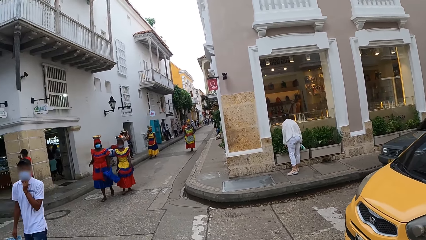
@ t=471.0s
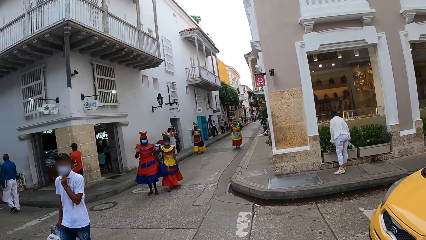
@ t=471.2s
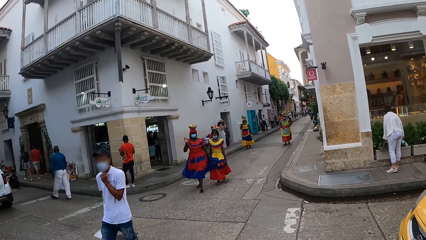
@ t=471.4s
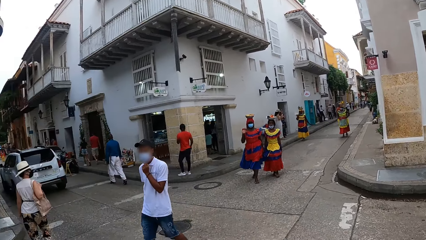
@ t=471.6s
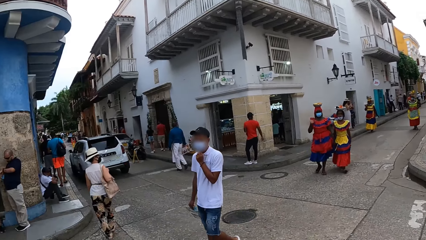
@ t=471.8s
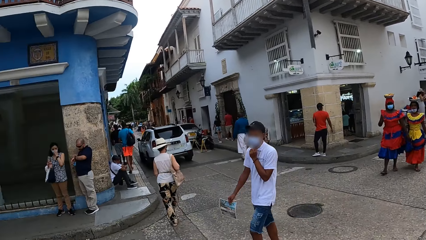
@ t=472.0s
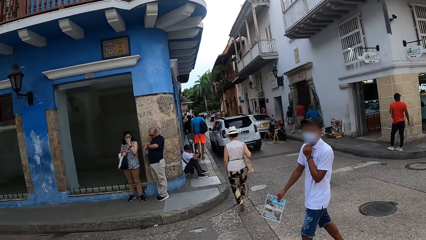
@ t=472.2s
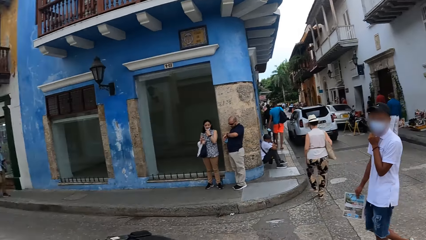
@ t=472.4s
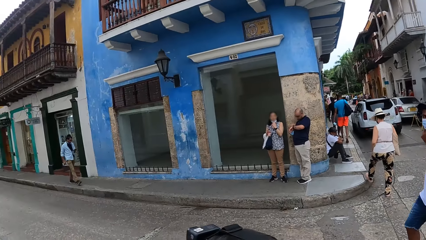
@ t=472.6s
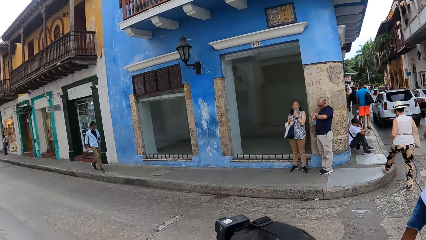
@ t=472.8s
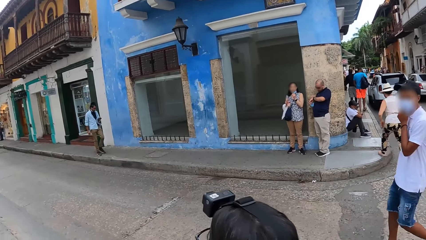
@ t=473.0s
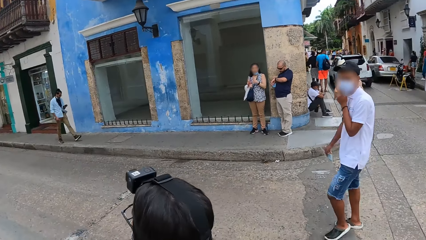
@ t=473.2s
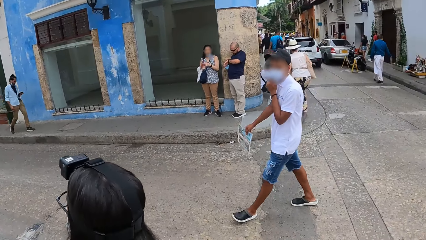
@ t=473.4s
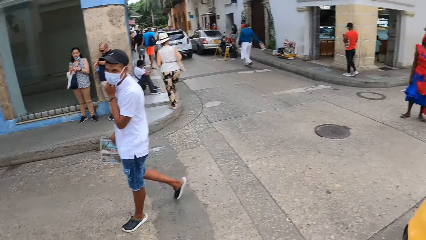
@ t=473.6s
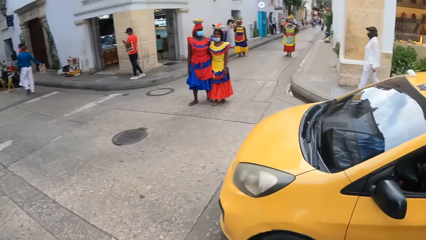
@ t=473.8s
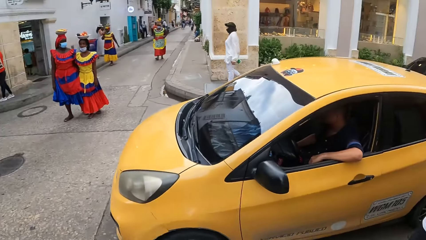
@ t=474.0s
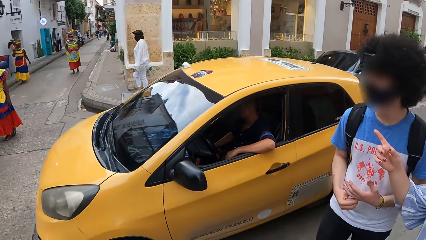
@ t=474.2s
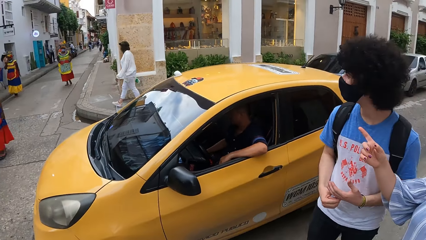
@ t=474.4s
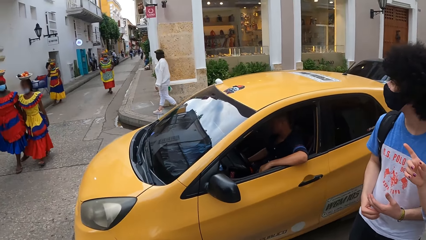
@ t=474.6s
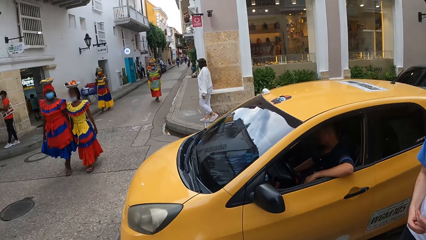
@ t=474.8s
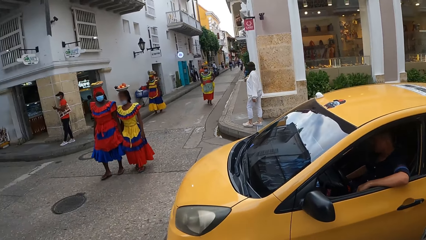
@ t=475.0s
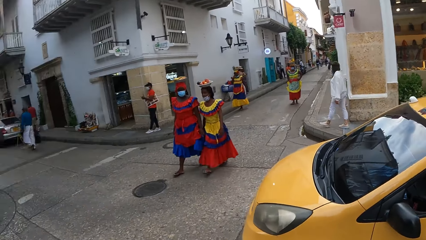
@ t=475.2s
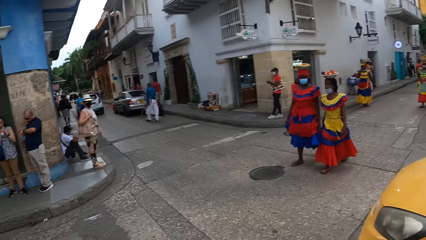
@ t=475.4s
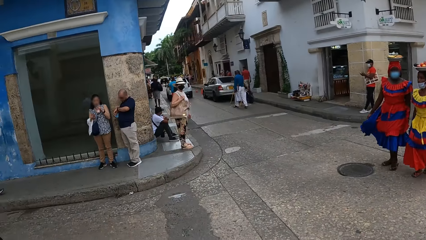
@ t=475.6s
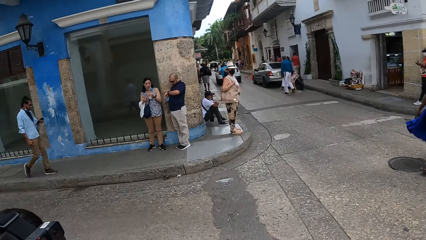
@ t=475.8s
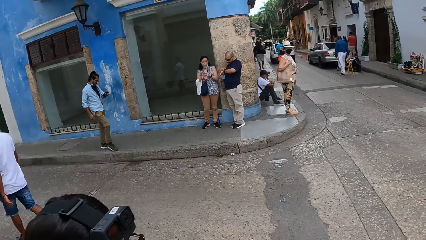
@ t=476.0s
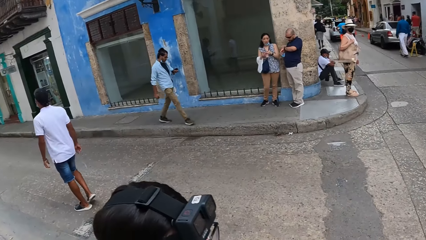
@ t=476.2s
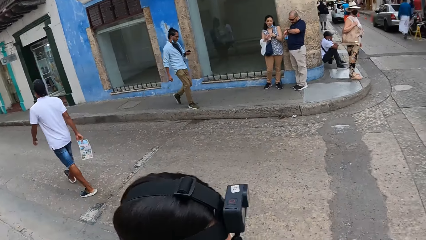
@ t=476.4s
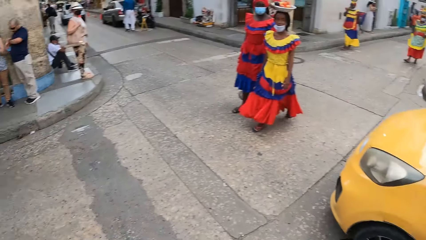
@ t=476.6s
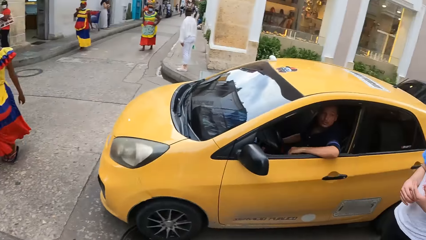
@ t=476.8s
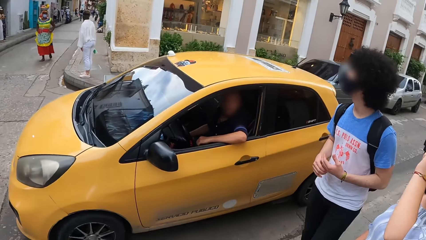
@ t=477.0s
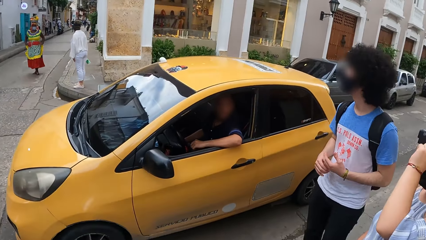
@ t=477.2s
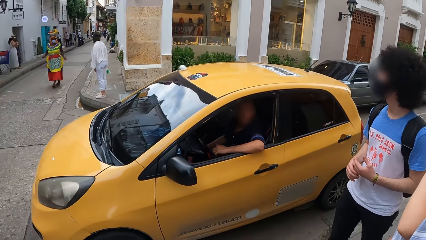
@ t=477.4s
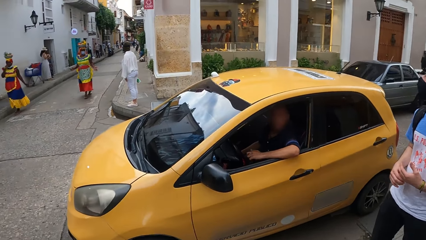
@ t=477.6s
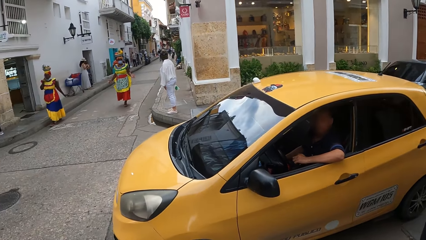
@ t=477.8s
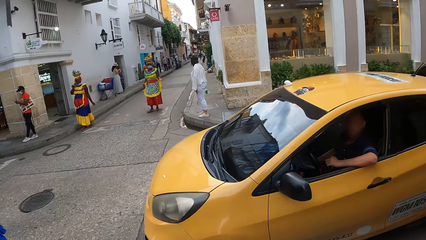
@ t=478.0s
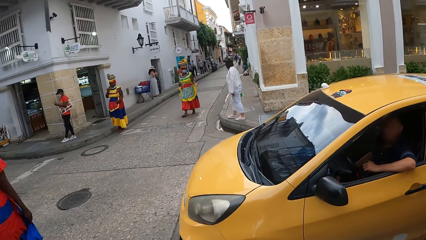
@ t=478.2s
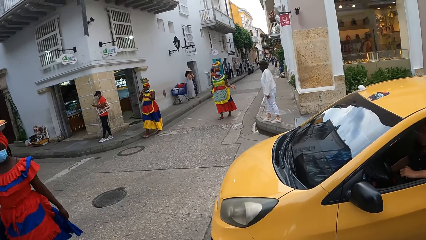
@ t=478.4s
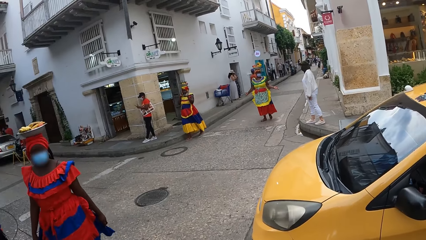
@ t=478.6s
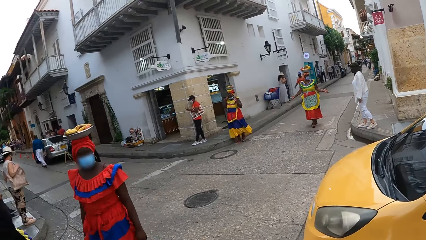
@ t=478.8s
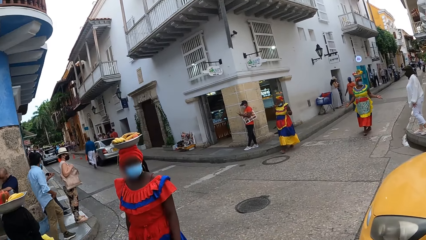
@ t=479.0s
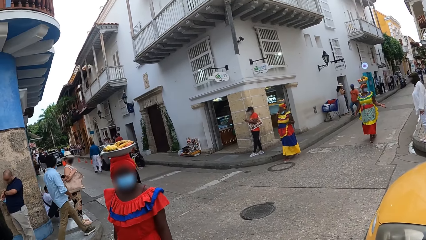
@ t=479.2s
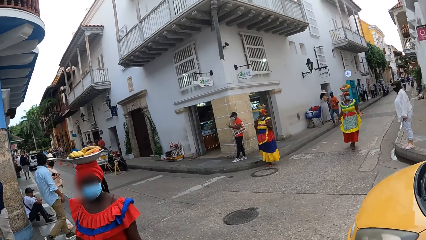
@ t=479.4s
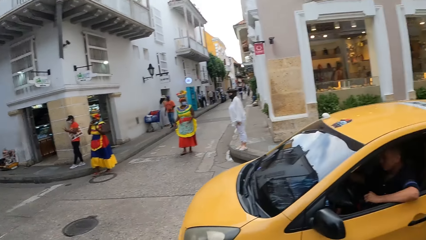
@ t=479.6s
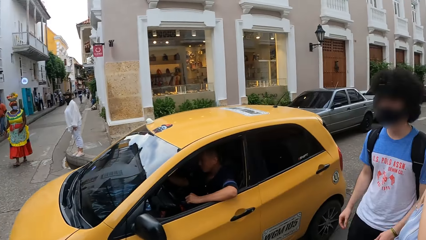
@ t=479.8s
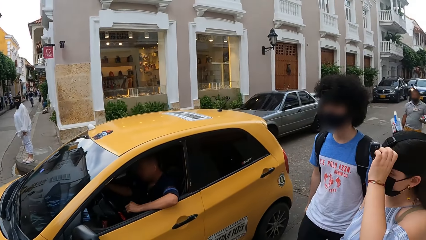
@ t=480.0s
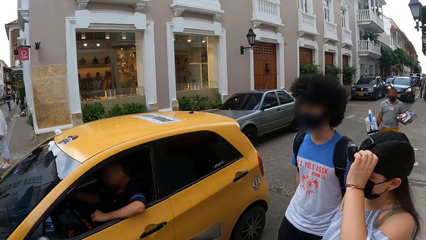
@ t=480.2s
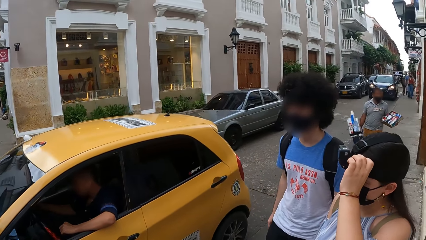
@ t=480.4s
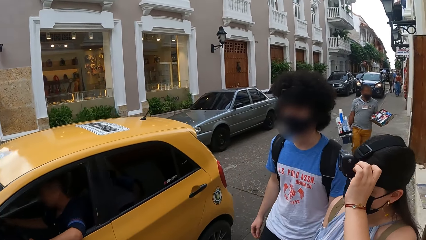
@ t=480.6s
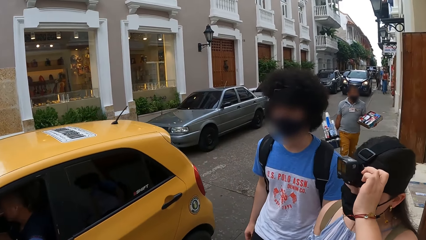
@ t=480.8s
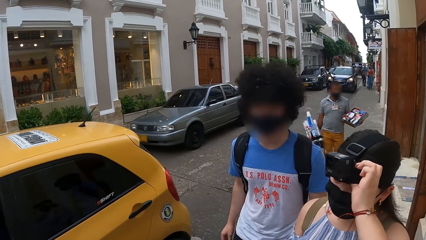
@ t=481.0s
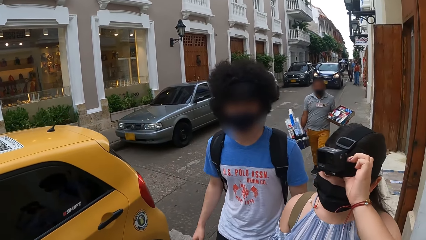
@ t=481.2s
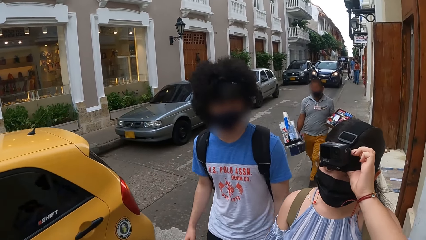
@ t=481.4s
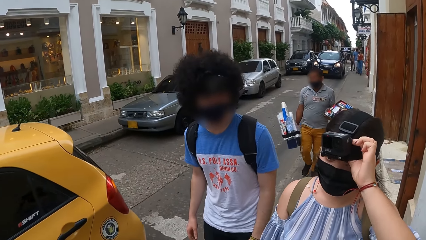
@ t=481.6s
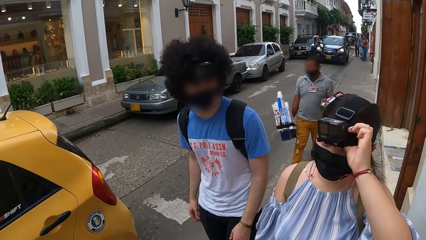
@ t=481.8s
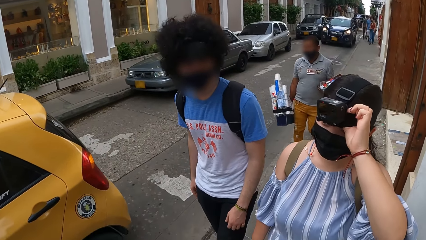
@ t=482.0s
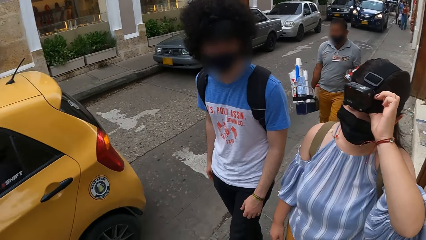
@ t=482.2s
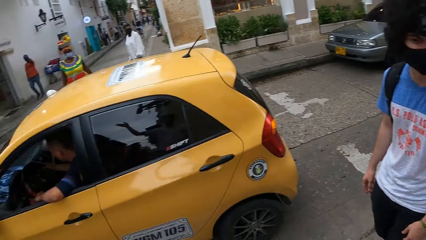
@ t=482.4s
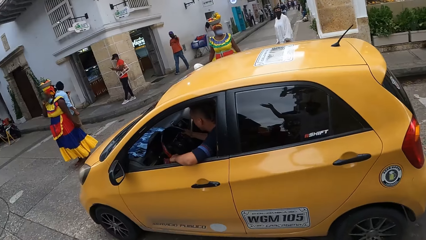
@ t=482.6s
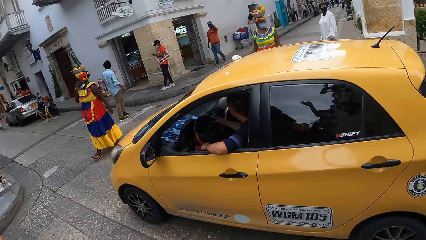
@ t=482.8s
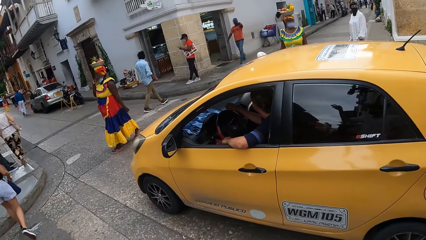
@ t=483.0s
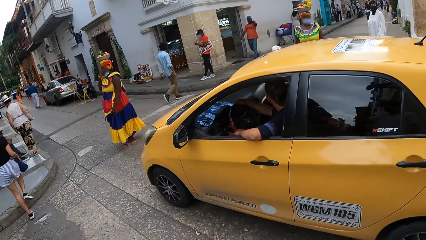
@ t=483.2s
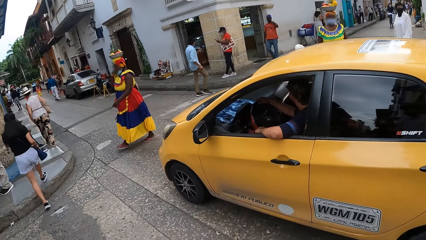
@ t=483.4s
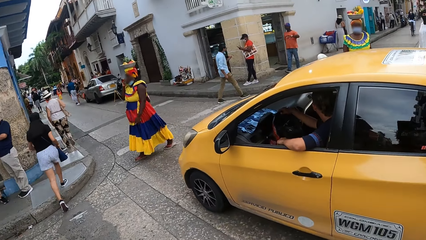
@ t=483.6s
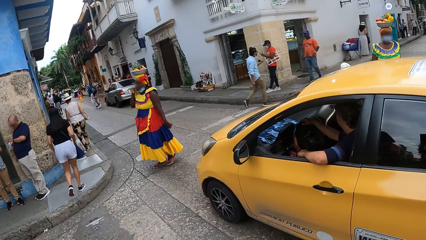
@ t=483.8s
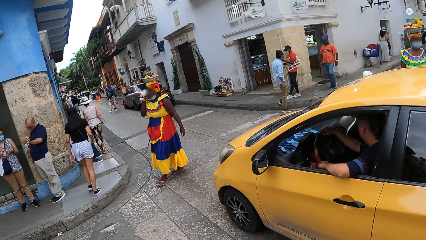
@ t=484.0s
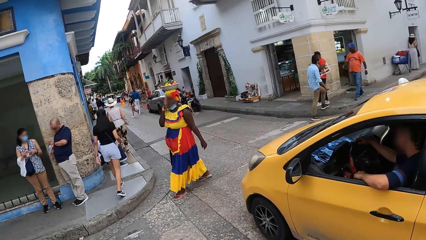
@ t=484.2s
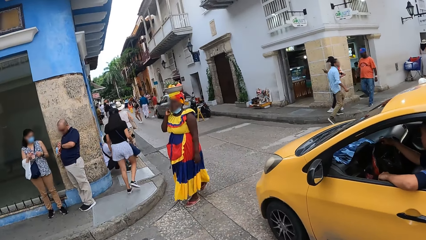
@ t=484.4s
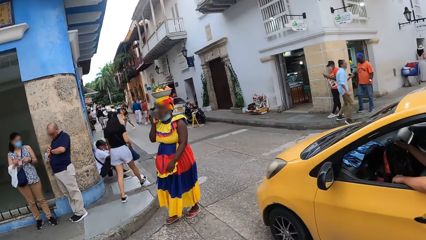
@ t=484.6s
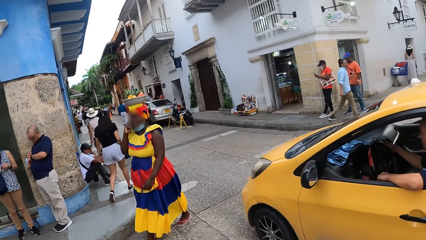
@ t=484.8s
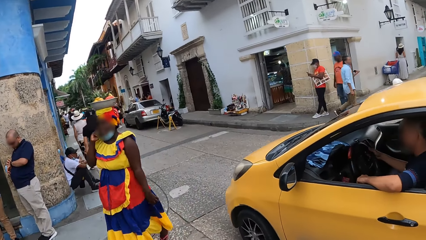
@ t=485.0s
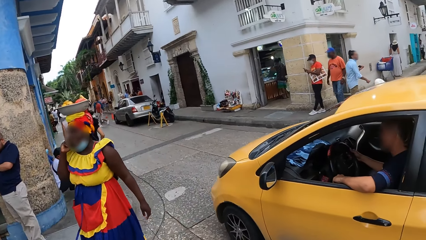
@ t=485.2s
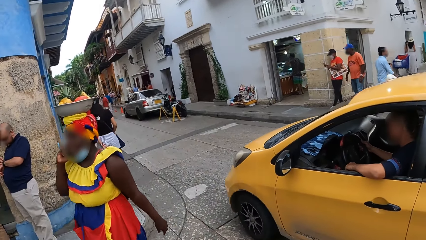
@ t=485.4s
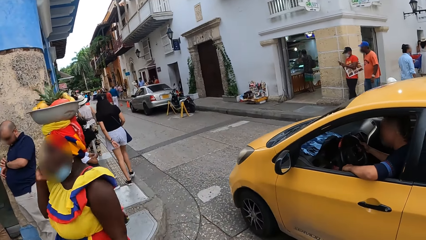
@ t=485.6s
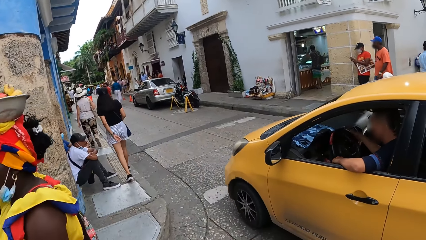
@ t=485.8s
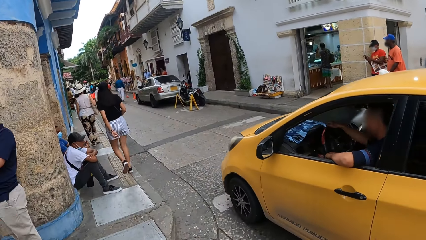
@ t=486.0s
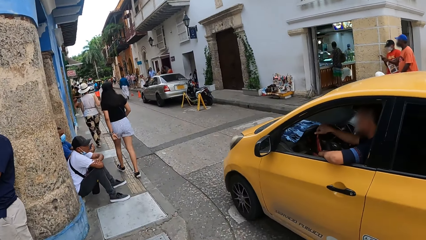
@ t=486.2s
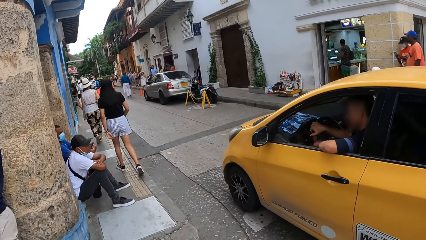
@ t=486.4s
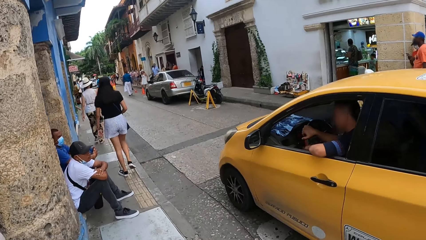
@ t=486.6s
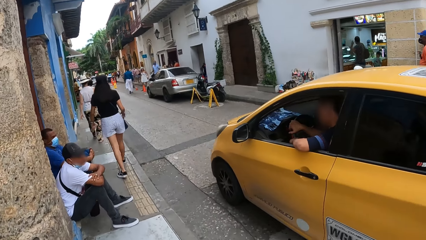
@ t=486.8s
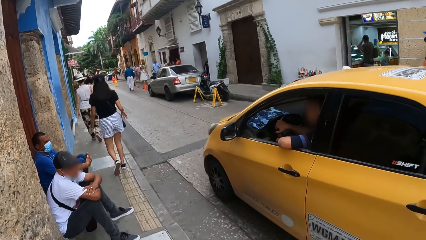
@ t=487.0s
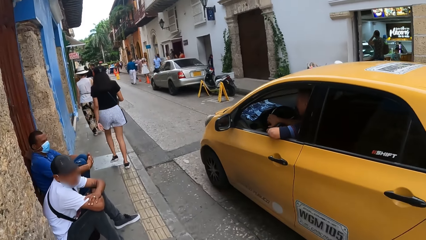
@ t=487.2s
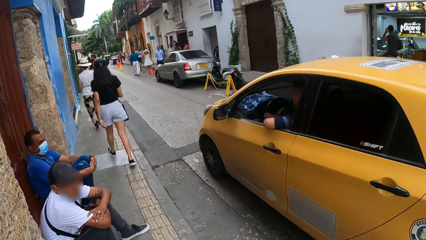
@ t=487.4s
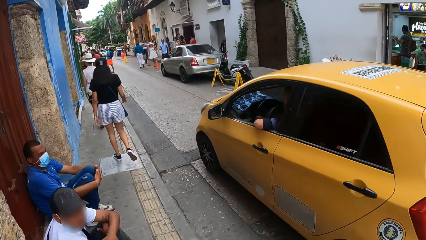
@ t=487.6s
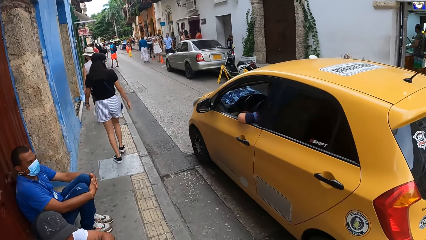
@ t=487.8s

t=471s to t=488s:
The person looks around. The camera wearer looks around. A lady adjusts the camera. The camera wearer walks around.
